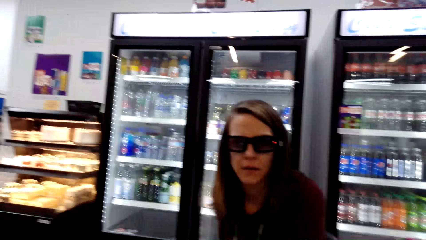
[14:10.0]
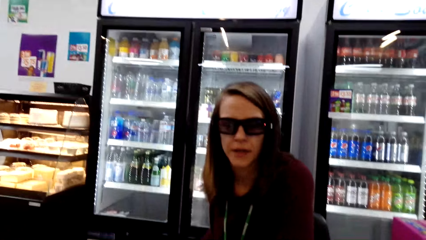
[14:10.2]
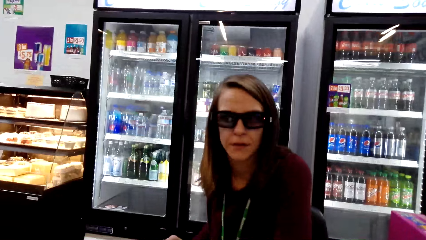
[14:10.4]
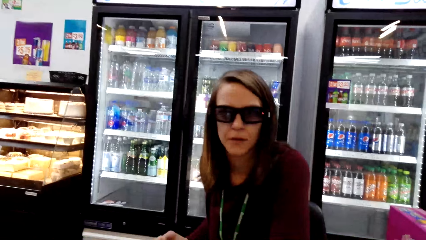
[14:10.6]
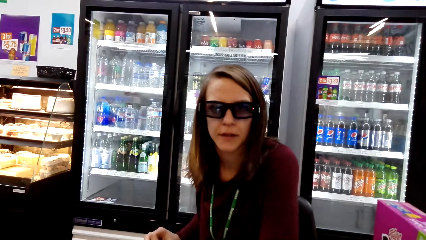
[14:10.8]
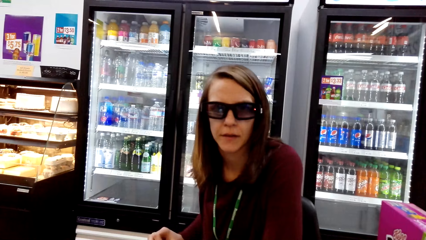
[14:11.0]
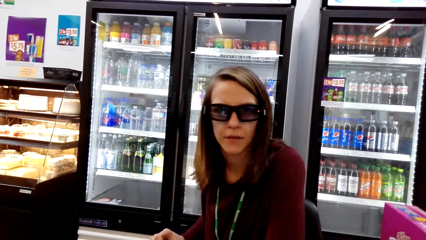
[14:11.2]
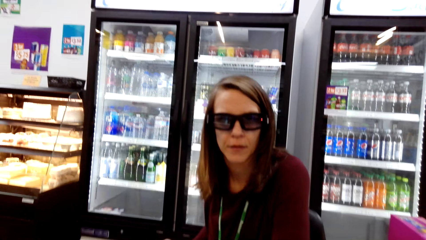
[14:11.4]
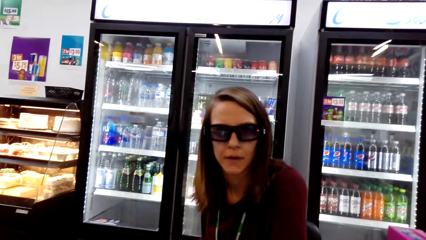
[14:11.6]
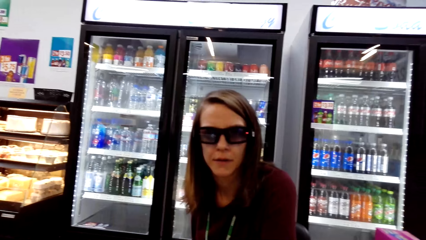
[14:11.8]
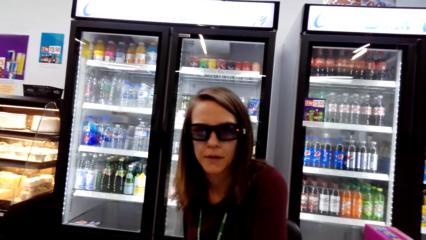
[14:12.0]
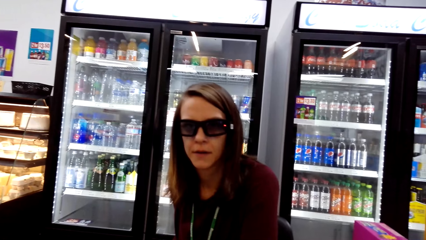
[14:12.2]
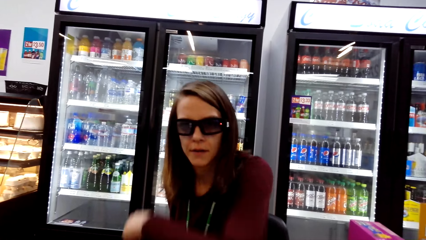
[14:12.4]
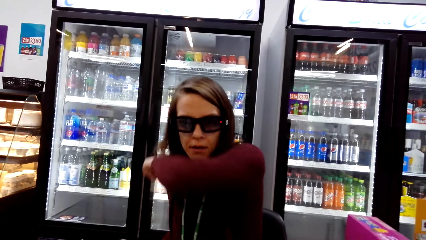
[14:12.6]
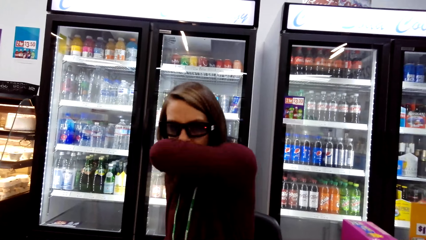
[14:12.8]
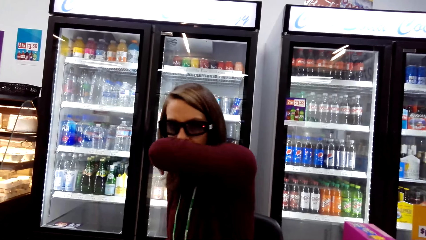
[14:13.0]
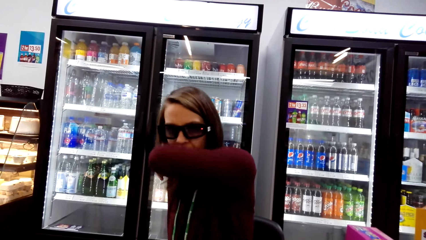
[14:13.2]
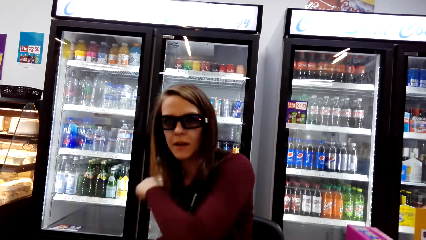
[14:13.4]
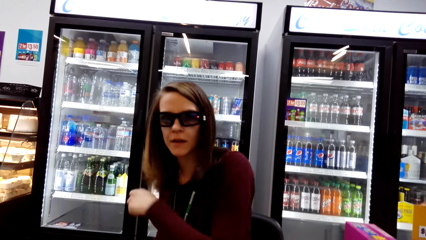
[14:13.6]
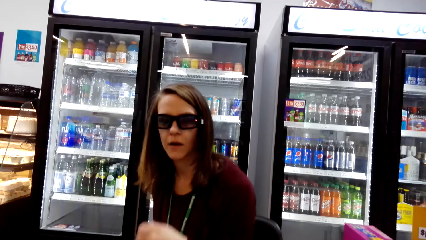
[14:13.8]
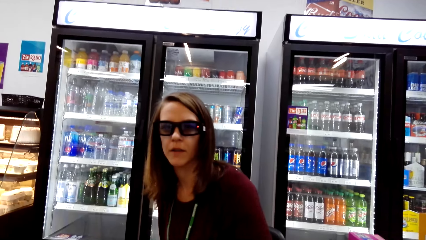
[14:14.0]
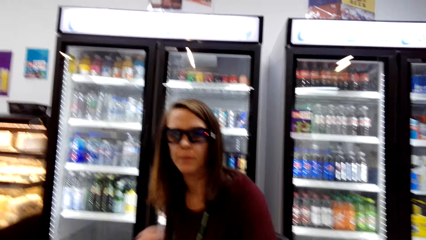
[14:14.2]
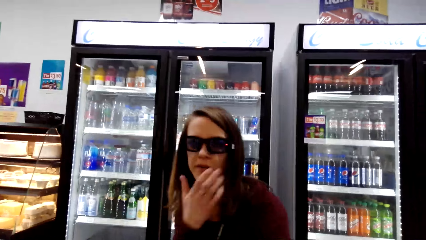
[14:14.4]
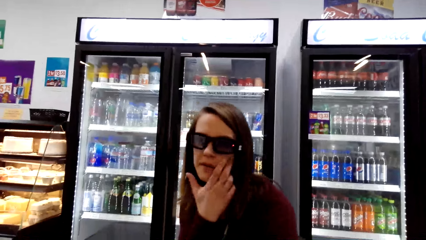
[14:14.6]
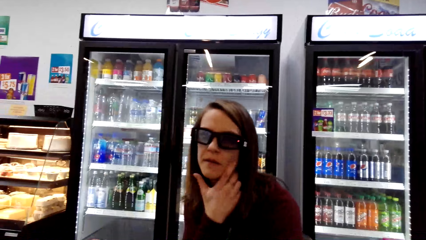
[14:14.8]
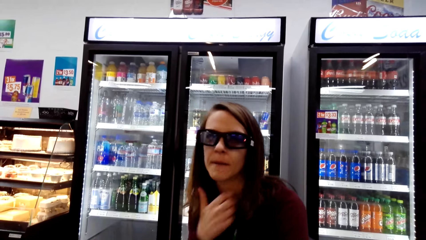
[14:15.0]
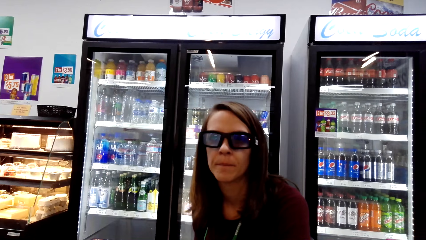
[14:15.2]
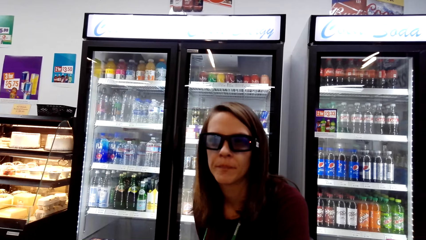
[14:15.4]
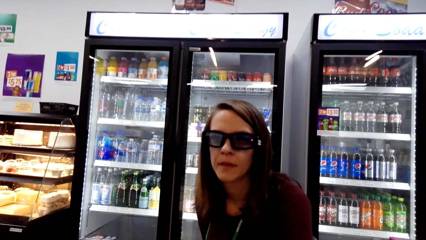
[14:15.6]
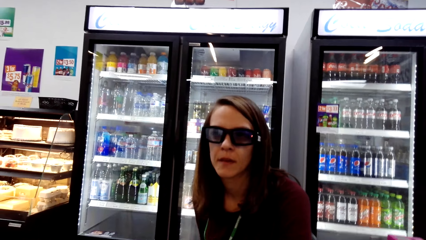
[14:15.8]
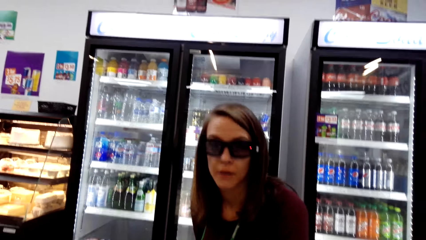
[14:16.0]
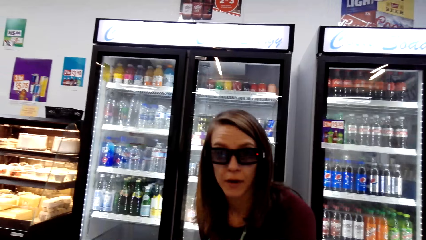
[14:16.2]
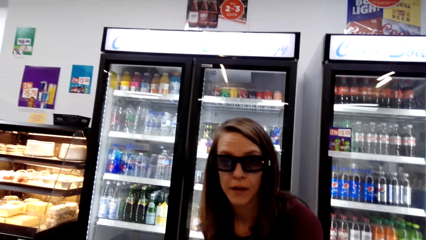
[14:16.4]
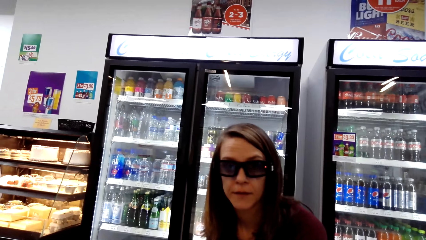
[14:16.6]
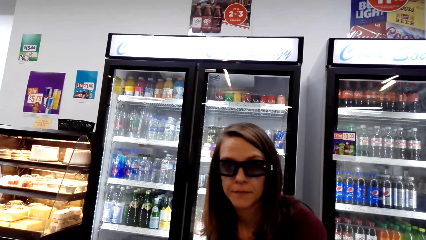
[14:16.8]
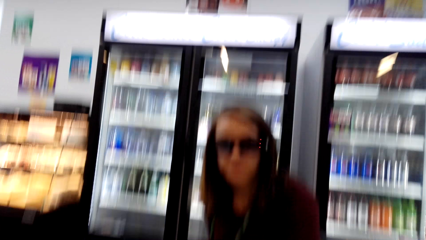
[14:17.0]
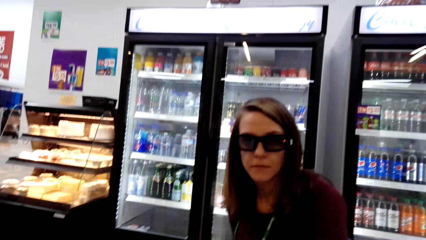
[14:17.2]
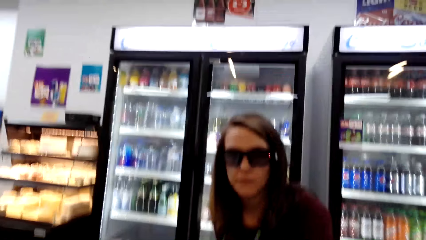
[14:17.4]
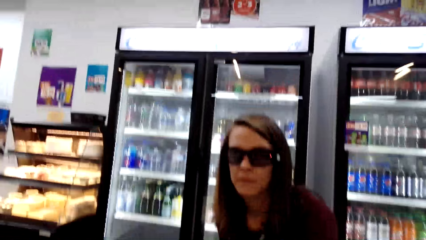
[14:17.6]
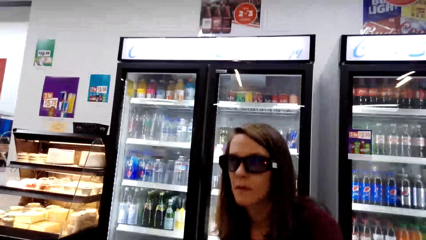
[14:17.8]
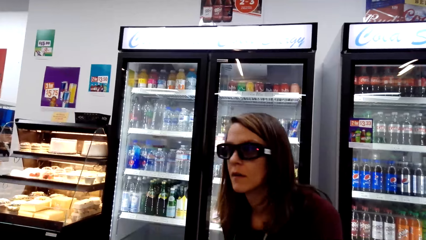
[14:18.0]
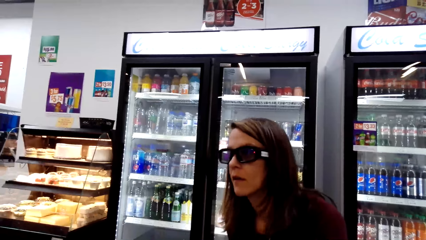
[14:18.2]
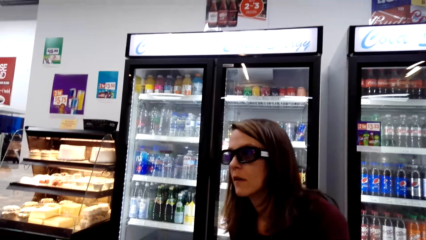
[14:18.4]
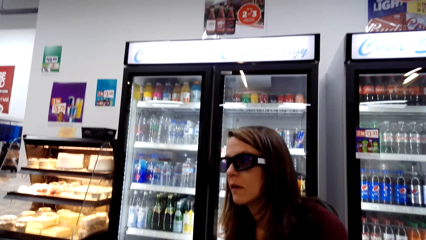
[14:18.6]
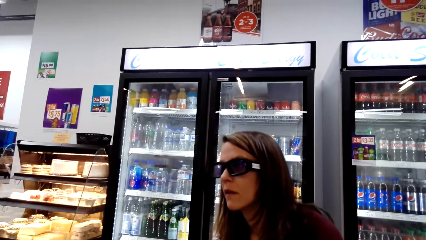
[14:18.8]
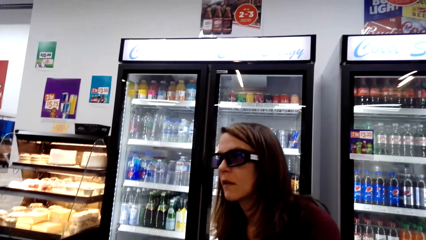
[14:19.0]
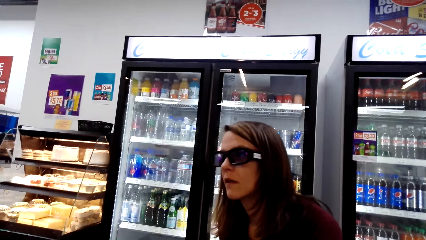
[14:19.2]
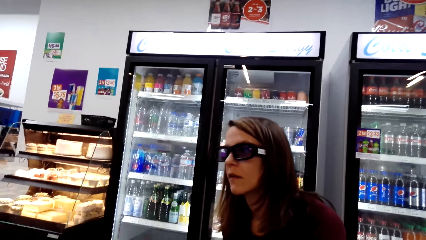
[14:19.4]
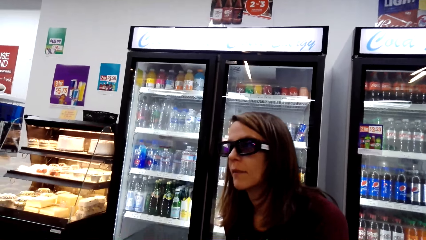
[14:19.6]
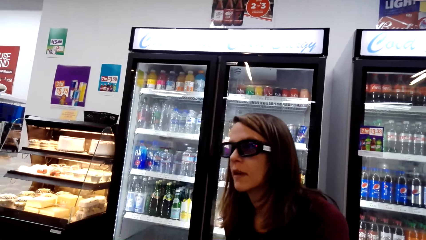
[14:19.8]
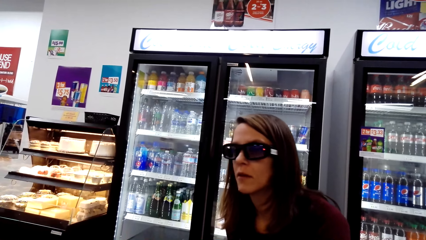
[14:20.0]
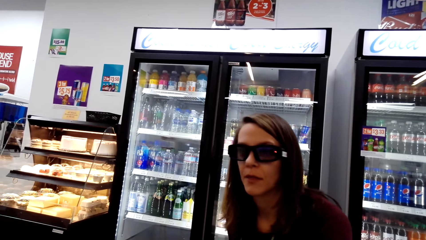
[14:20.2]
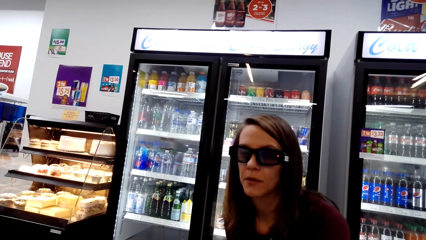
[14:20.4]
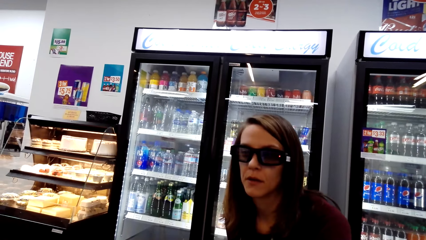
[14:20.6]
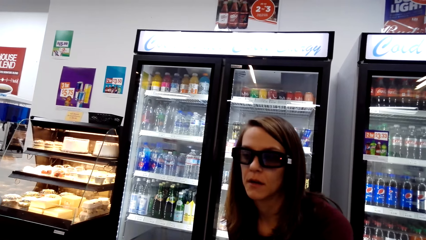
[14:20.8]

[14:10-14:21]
A woman covers her mouth. The camera wearer converses with the woman. The woman wipes her face. The camera wearer converses with the woman.

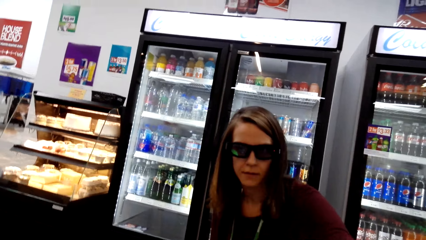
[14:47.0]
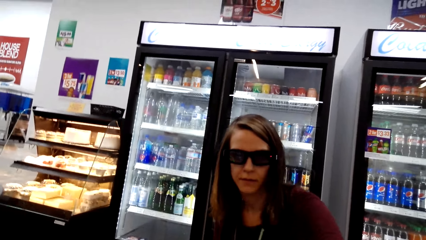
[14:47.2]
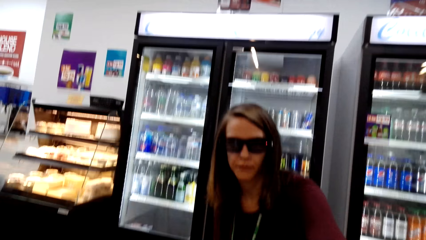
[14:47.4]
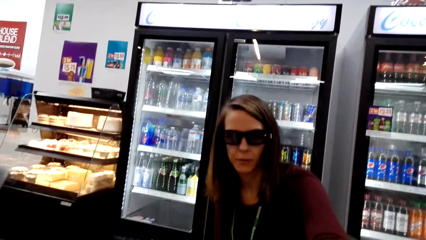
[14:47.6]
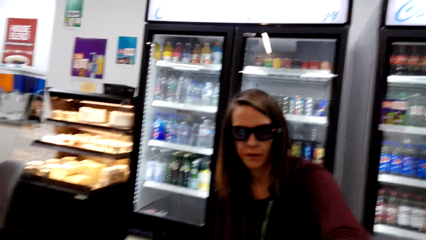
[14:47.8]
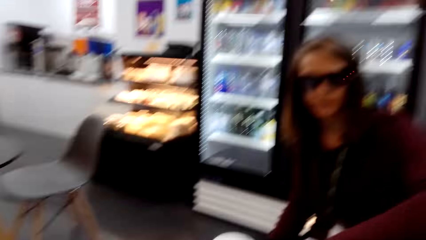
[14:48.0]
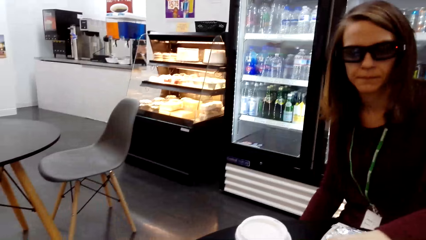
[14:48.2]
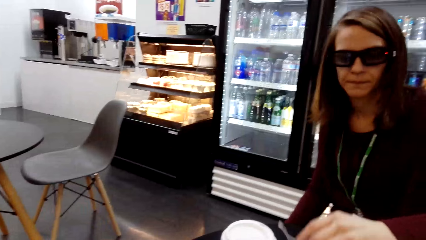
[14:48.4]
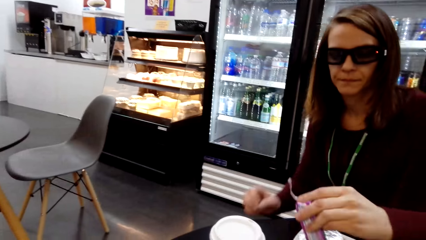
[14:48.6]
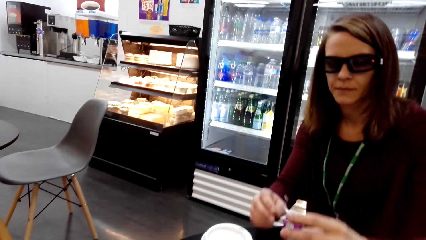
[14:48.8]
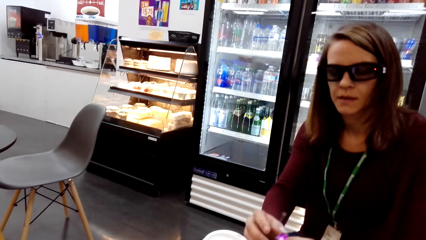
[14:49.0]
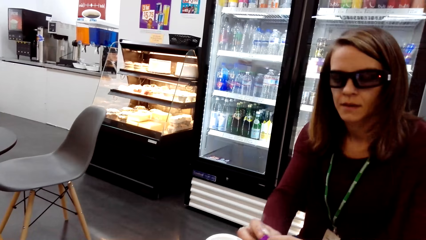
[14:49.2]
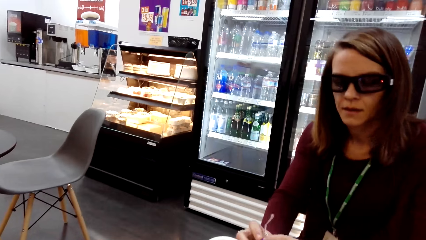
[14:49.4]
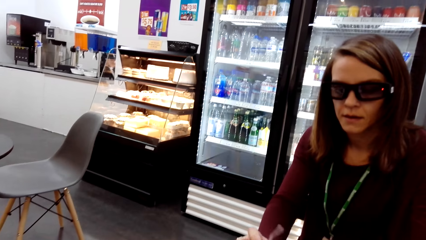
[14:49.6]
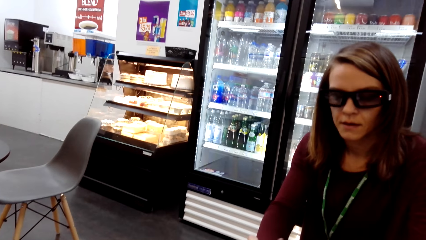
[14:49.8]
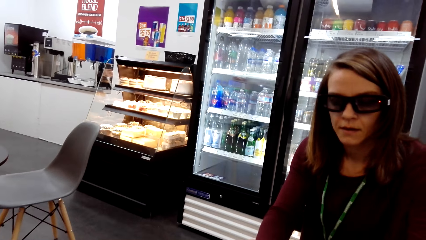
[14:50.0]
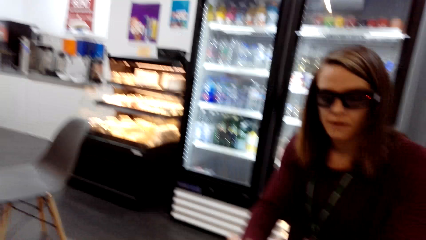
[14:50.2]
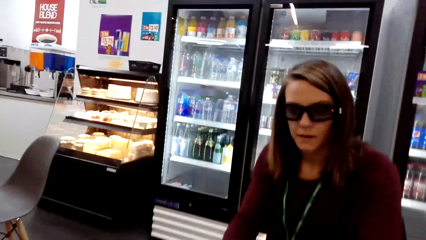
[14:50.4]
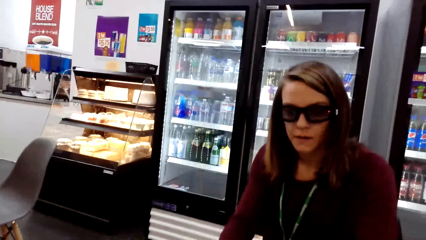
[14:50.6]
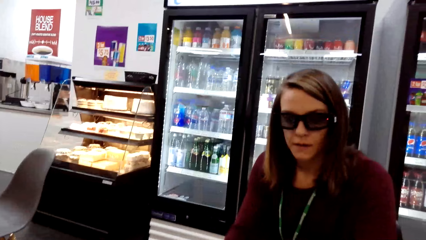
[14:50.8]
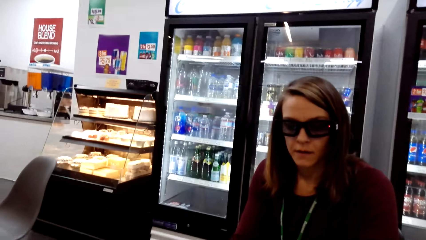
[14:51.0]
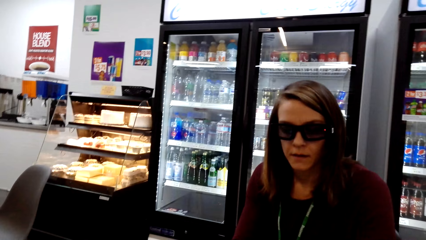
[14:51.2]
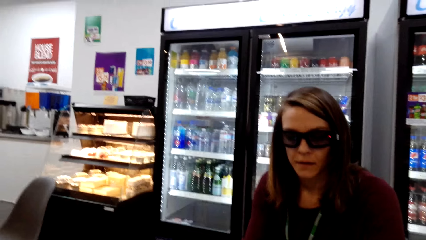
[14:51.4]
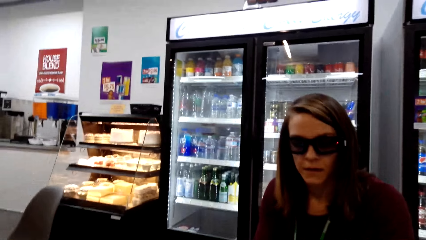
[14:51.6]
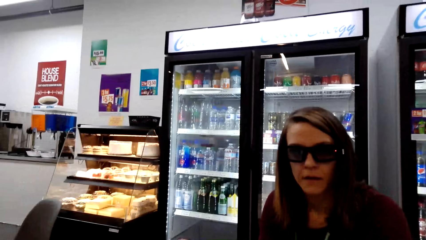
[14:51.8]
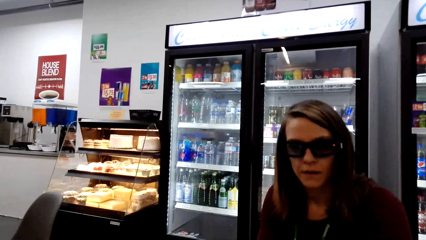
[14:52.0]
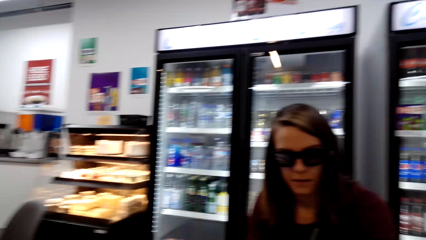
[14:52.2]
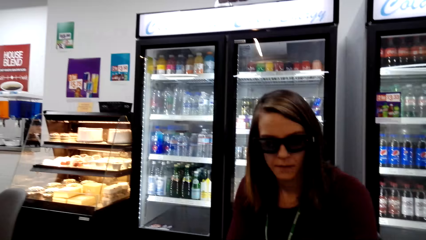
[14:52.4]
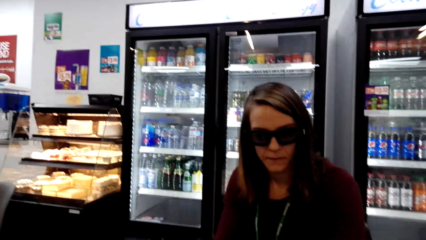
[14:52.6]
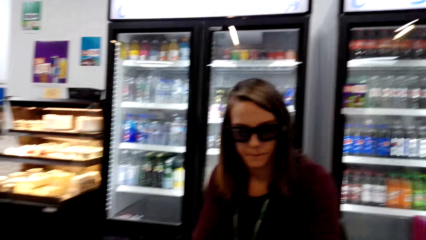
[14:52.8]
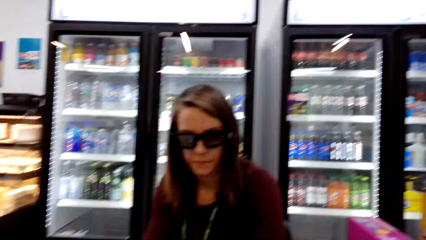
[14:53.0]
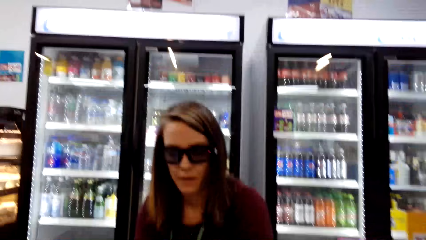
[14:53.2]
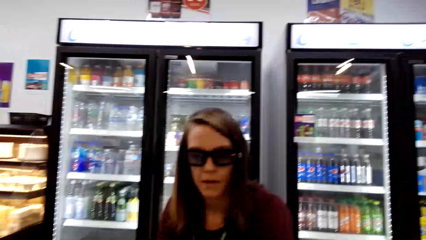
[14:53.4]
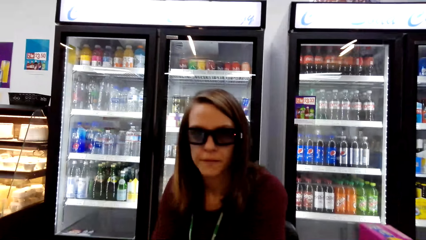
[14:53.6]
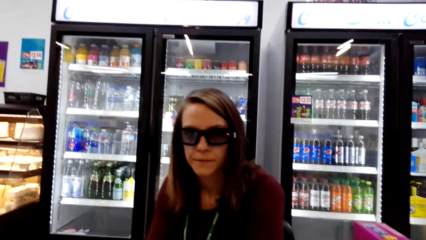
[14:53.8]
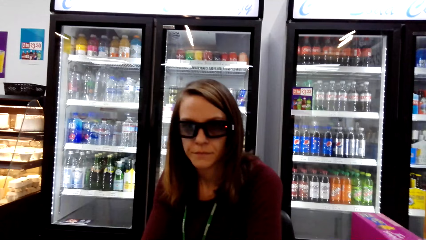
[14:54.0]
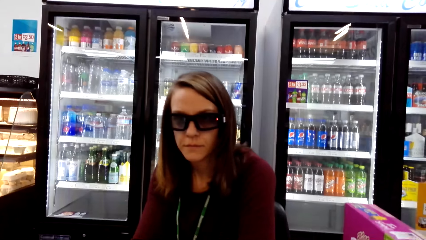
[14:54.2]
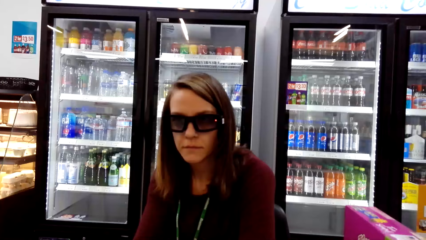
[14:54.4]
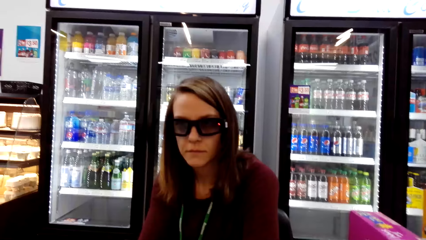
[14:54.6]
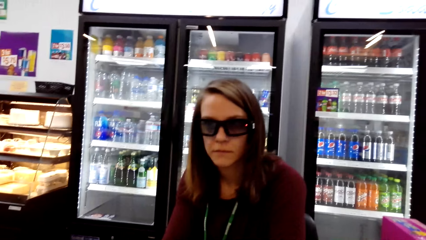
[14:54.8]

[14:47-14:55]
A woman picks something. The woman checks something. The camera wearer converses with the woman.
